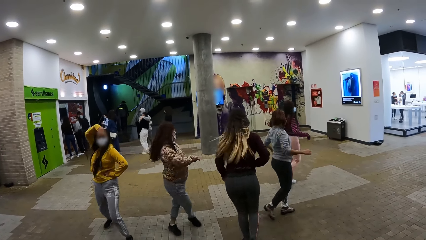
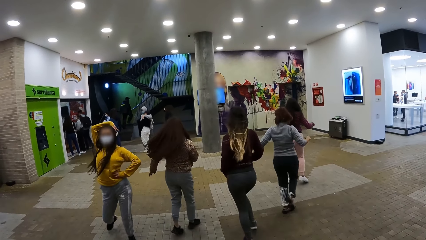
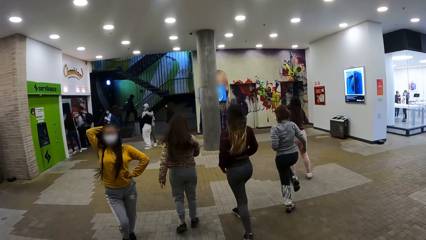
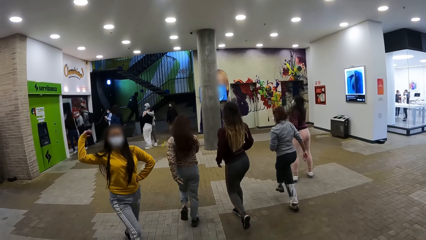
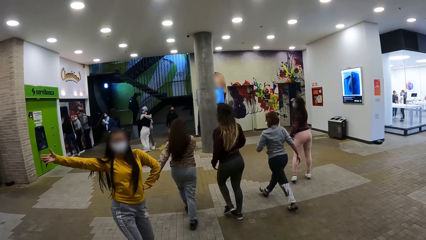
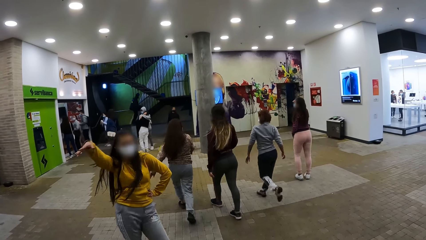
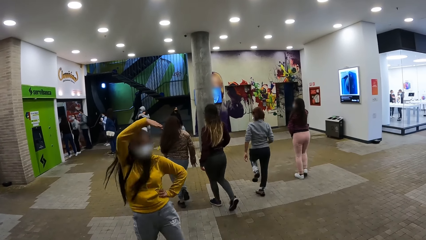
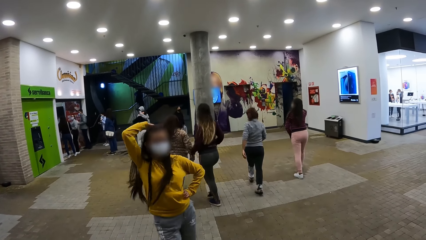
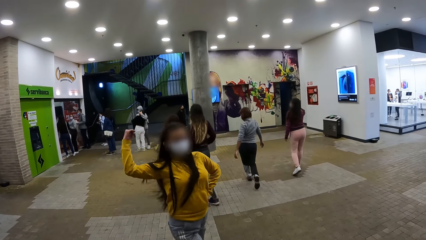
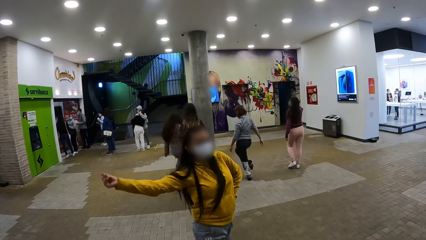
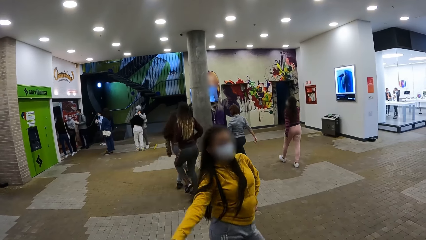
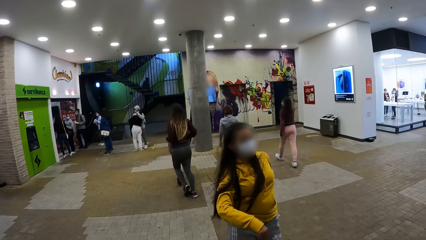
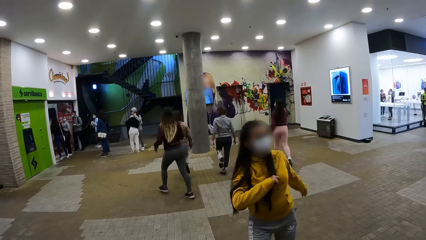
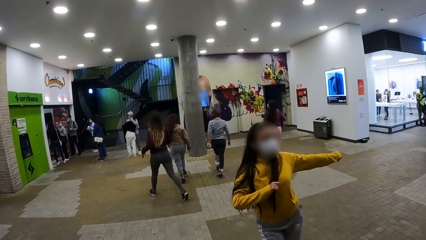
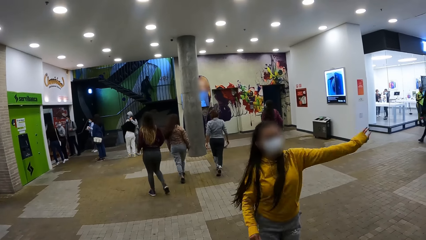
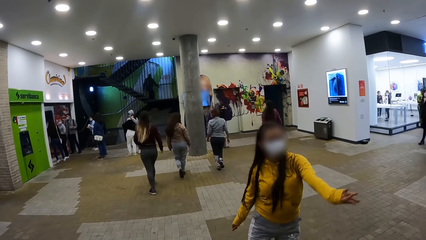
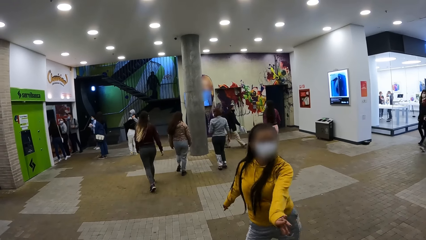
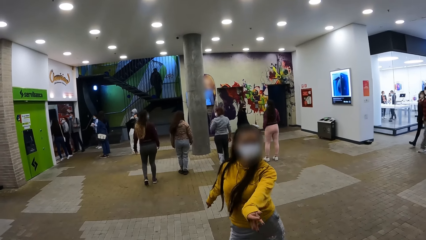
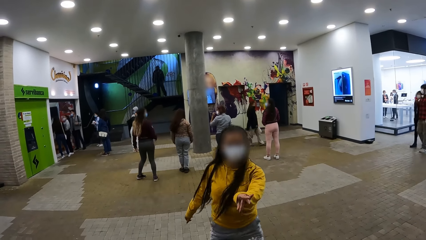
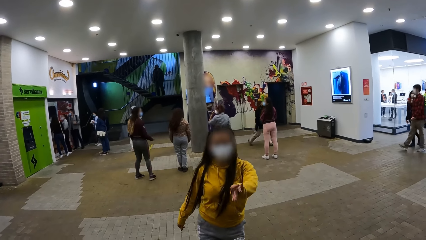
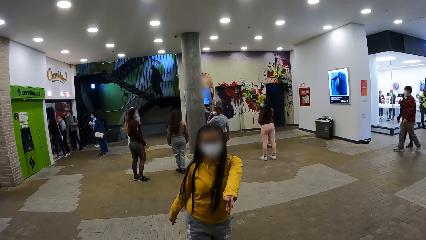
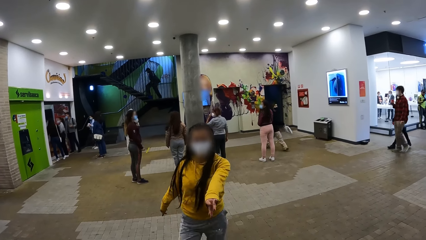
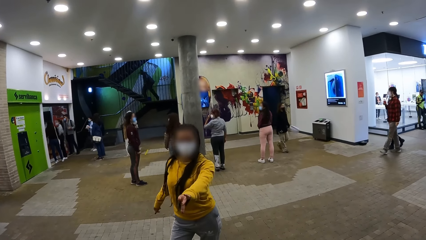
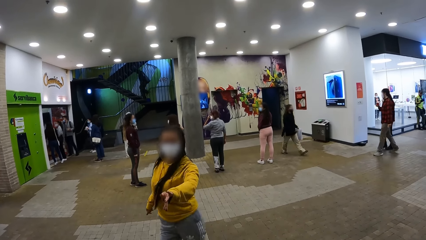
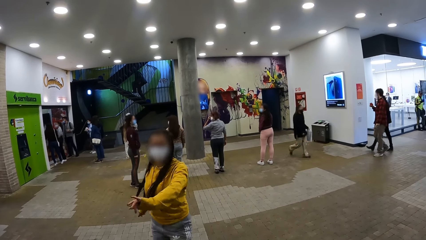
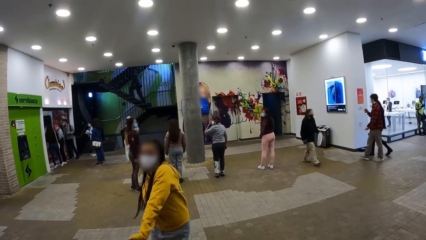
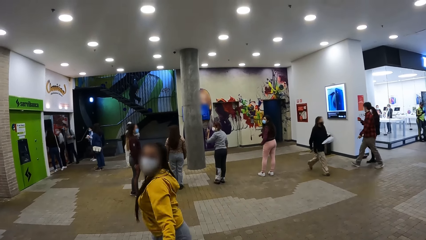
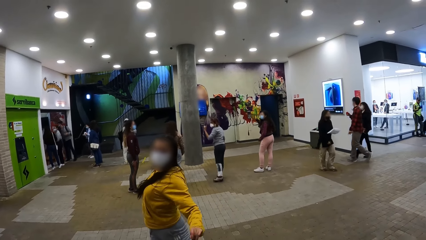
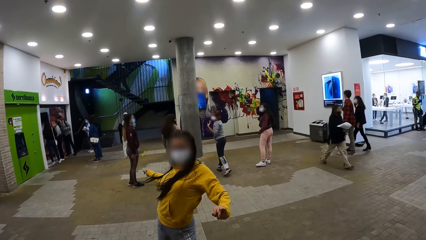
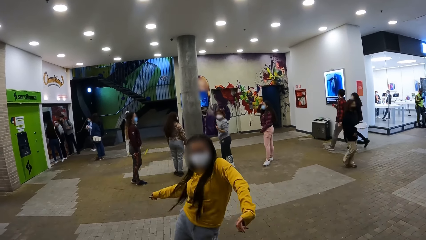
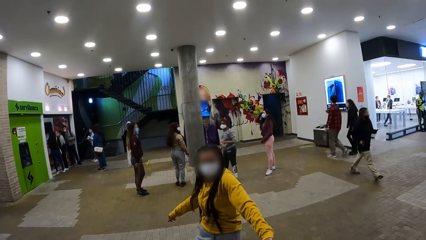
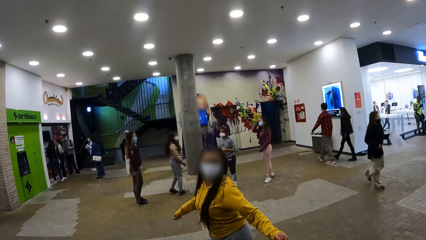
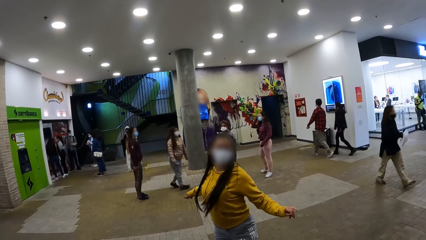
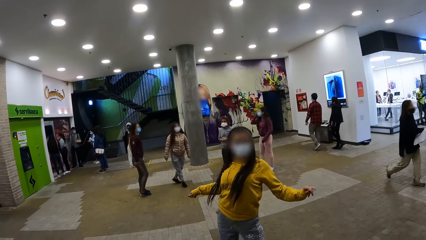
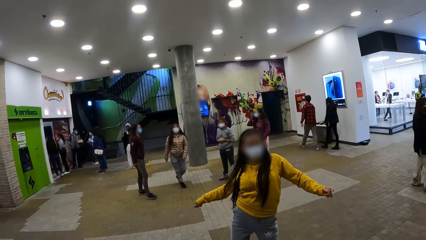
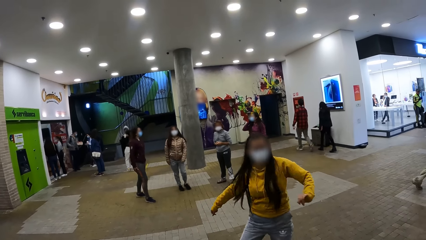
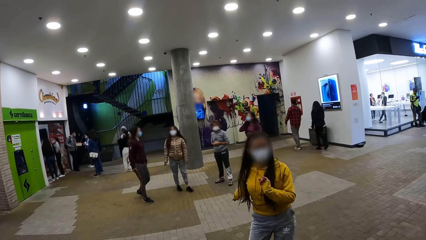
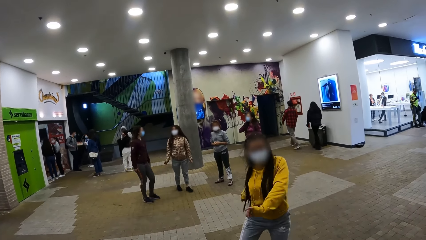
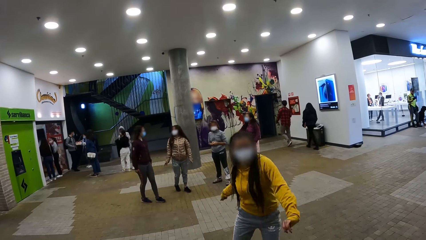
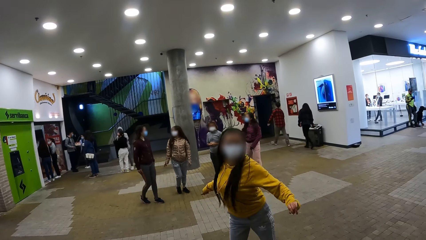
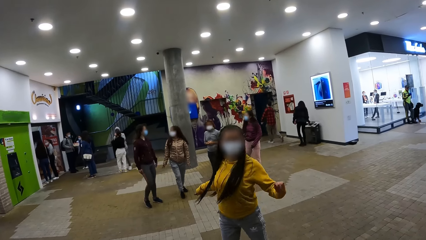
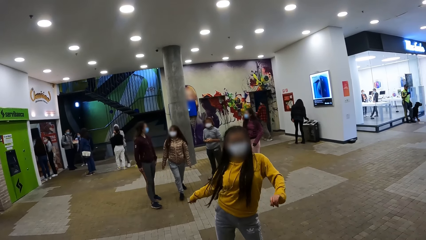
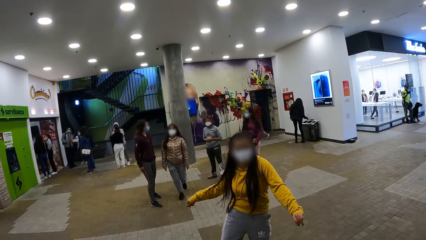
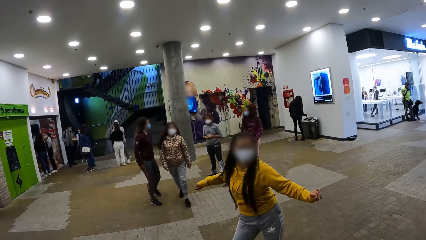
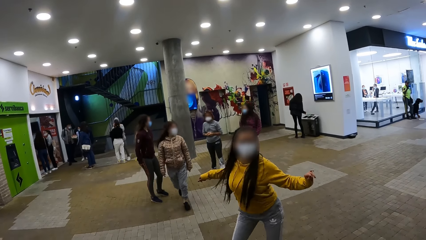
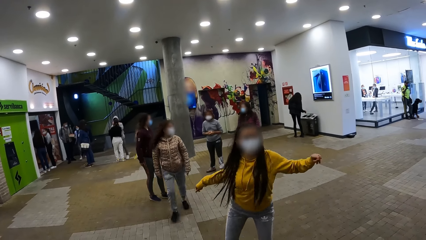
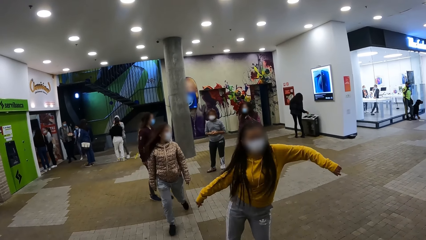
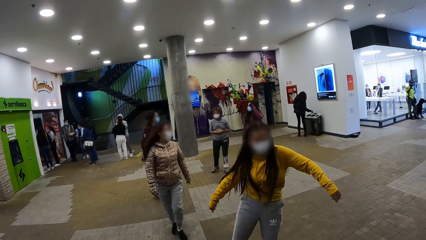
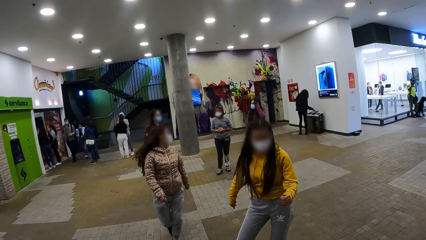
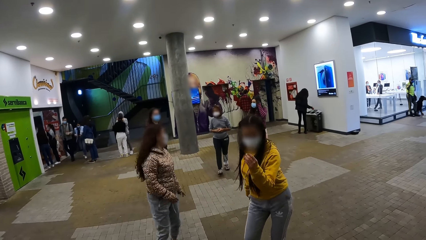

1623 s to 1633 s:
The singers dance around. The singer dances in front.

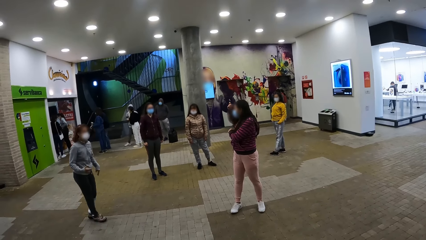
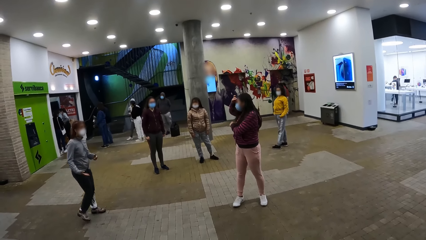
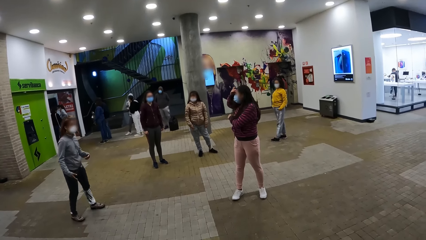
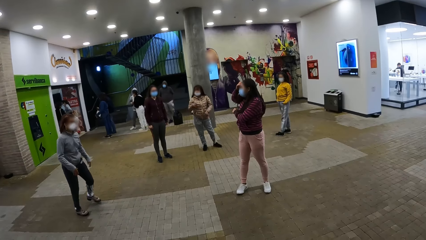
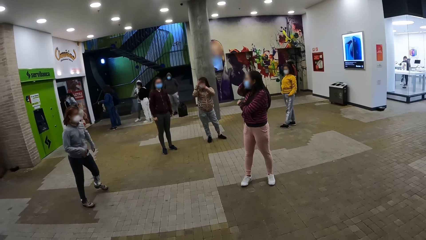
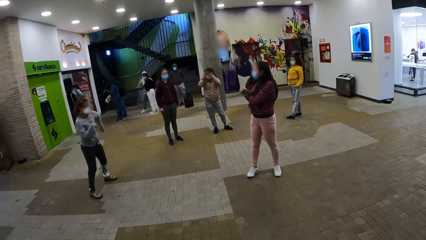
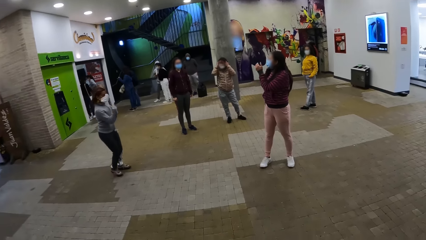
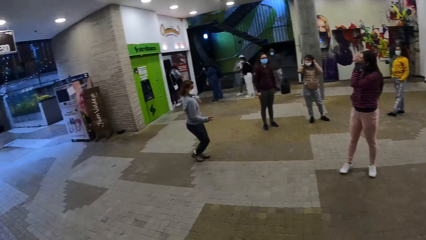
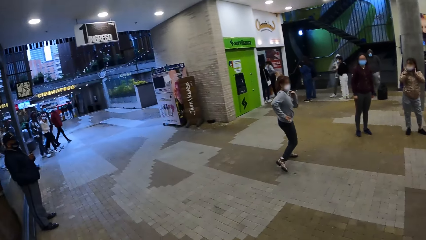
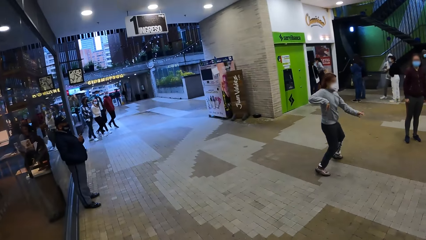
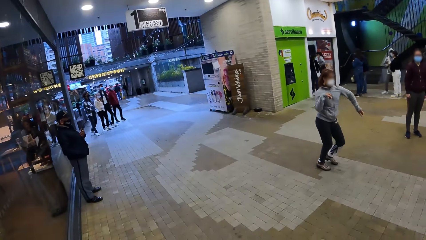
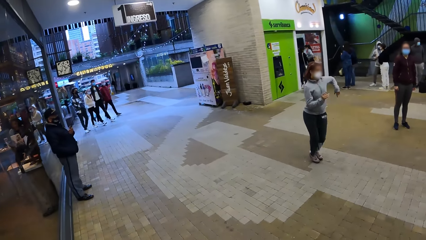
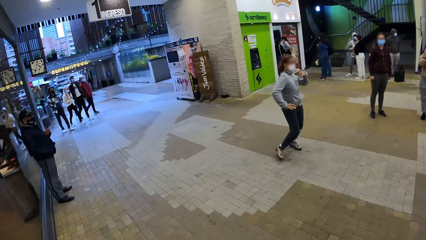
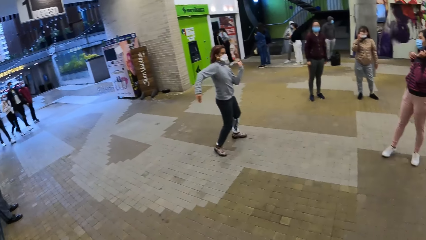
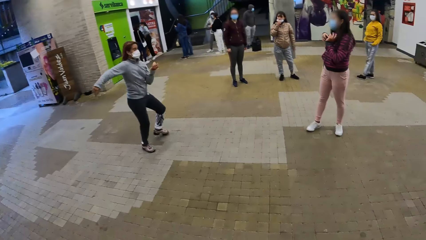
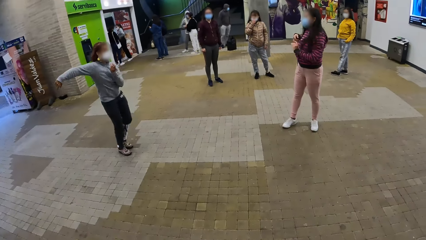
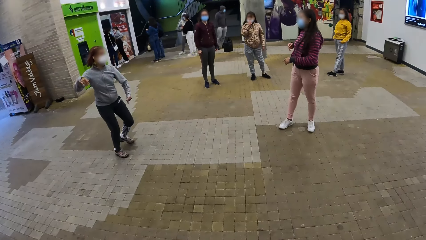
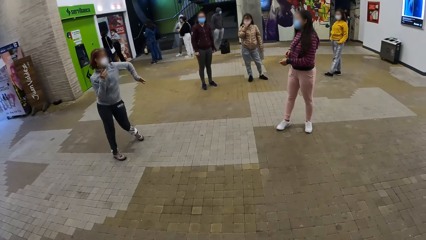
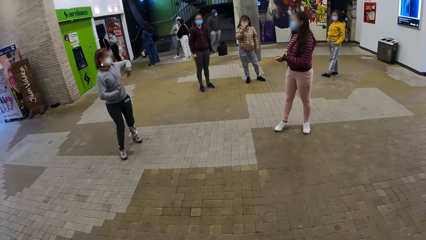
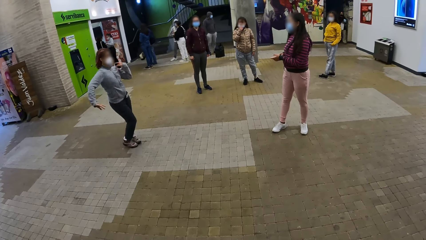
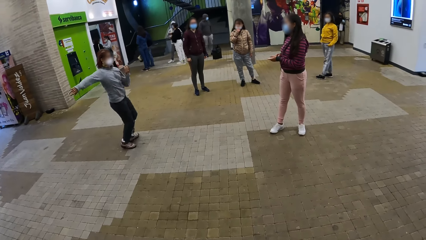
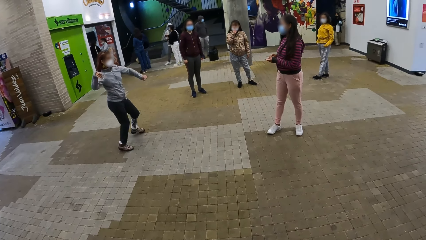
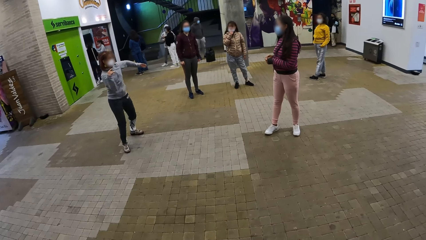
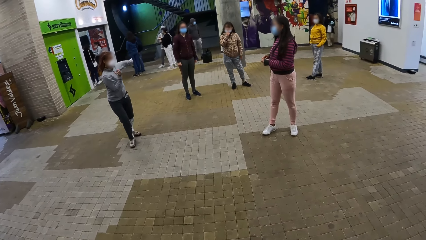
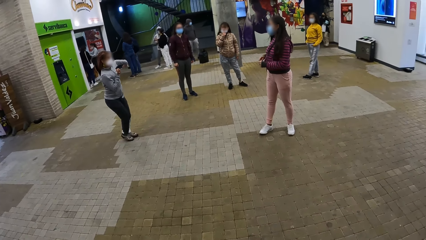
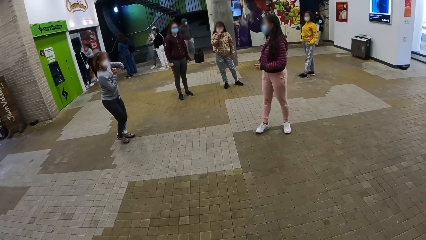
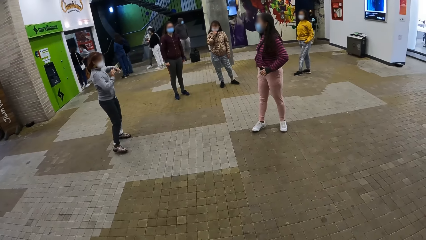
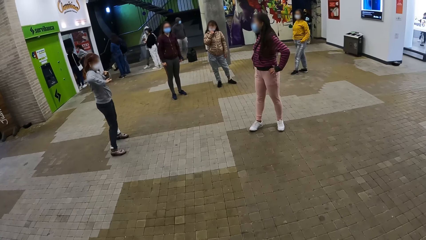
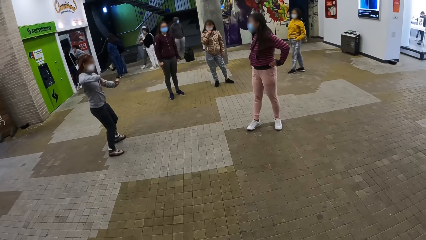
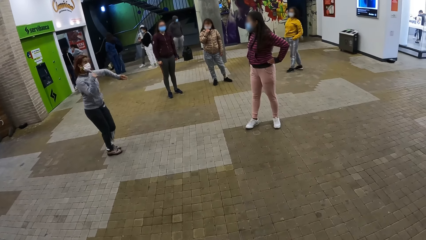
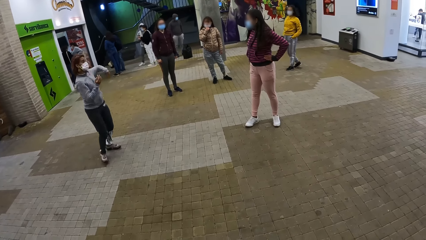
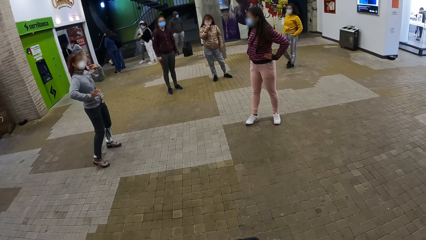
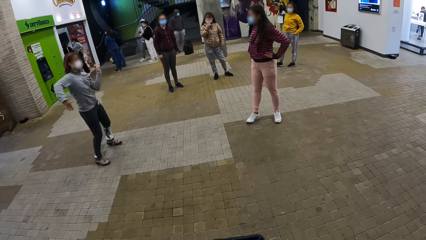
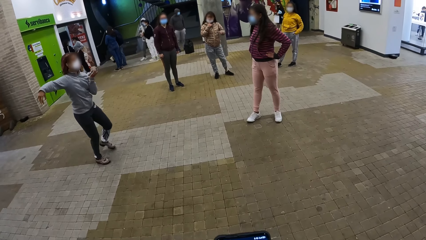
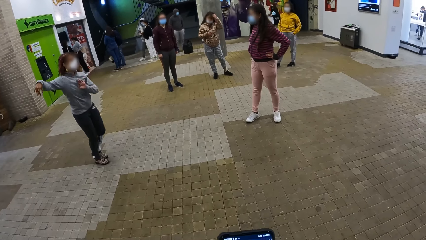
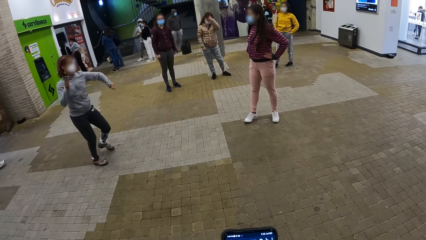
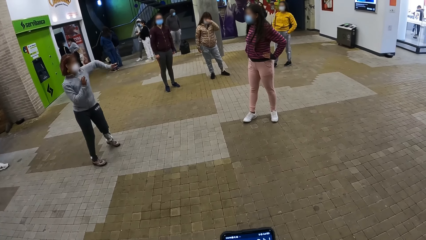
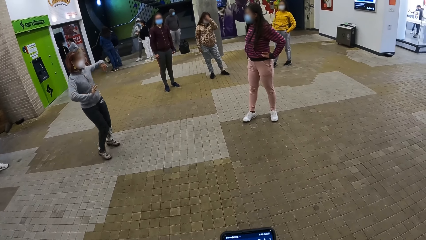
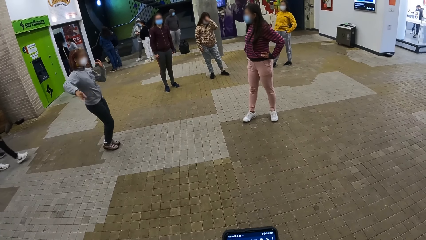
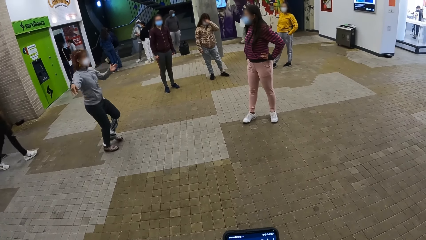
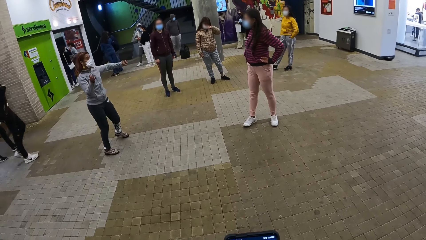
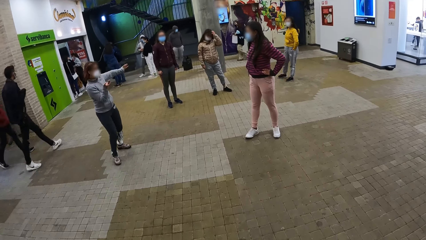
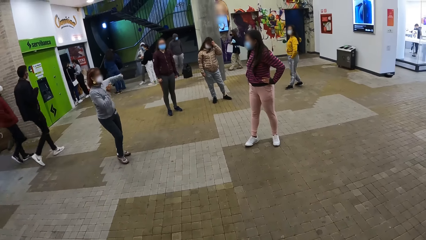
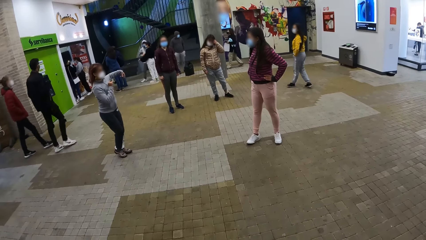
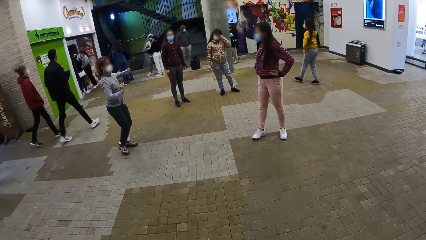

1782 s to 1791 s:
The camera wearer looks aside. They look at the people doing rehearsal. They use his phone.
